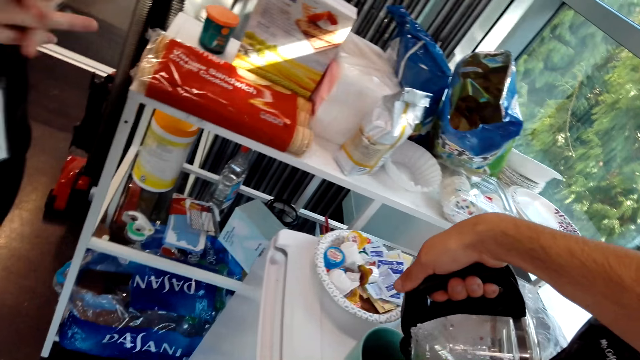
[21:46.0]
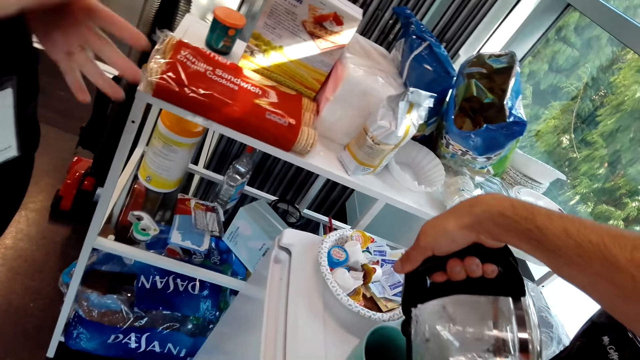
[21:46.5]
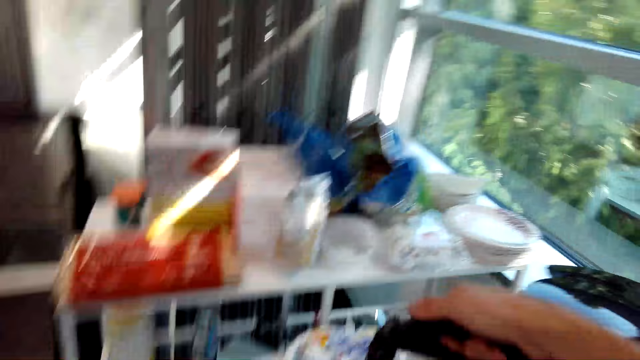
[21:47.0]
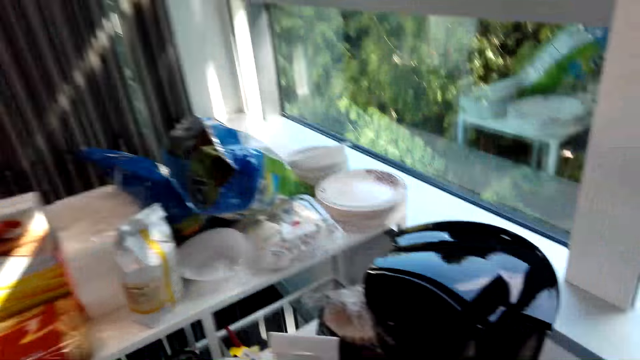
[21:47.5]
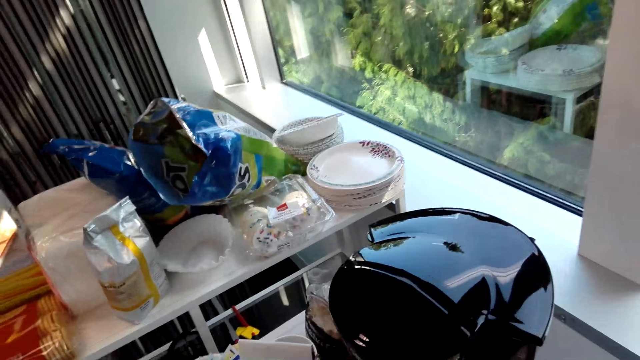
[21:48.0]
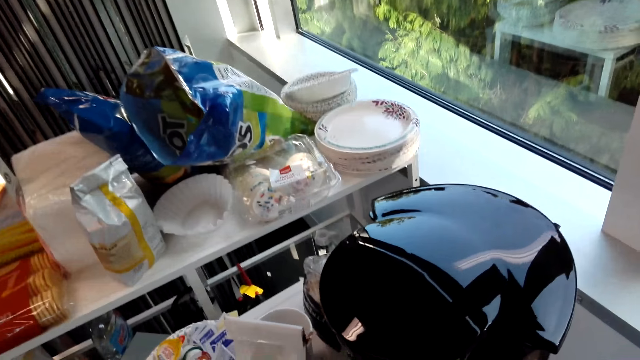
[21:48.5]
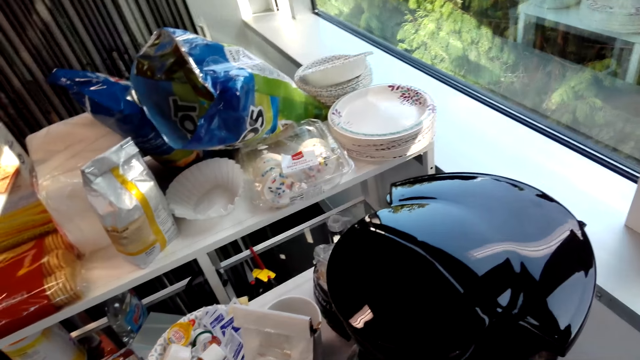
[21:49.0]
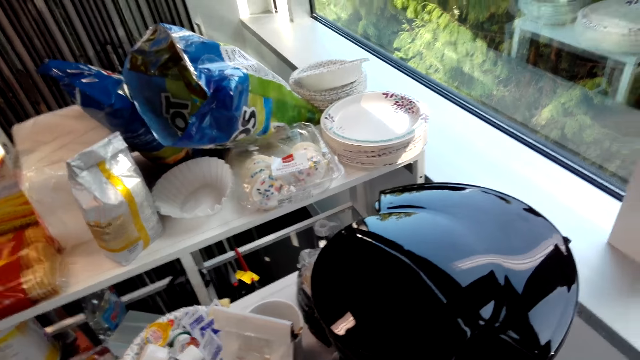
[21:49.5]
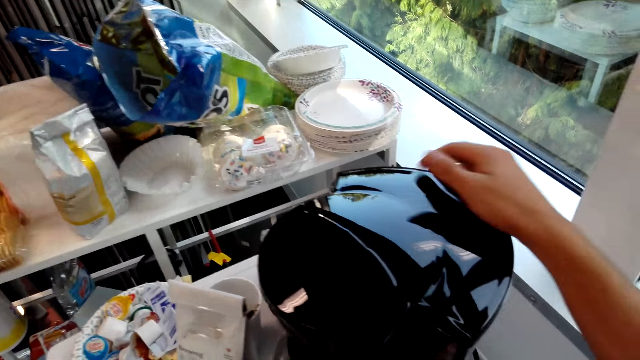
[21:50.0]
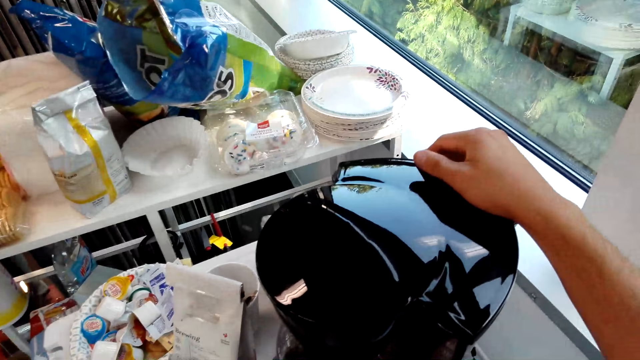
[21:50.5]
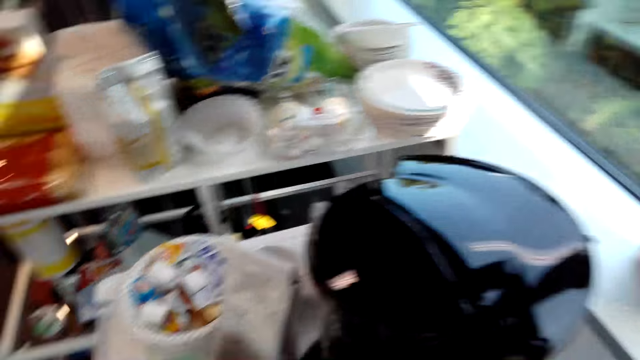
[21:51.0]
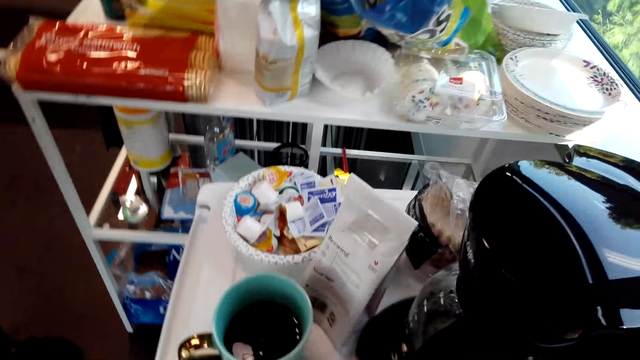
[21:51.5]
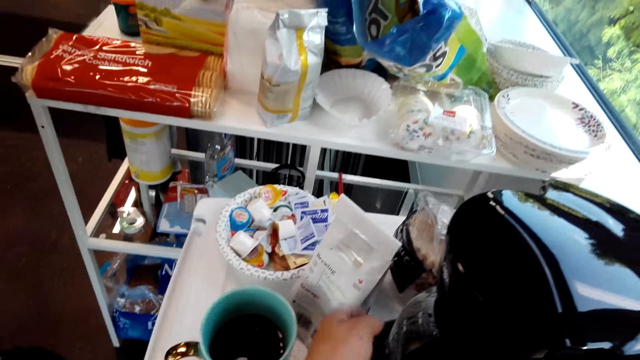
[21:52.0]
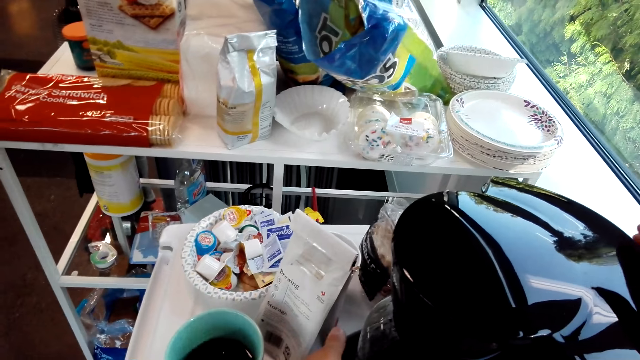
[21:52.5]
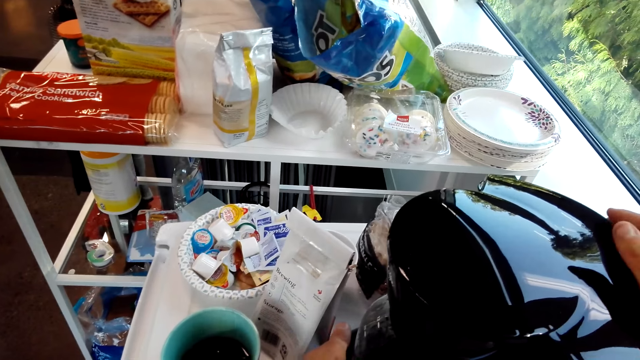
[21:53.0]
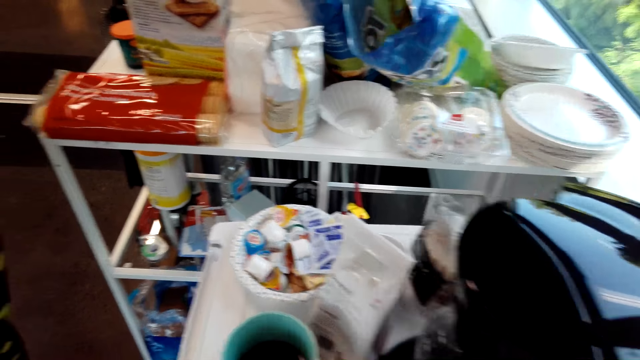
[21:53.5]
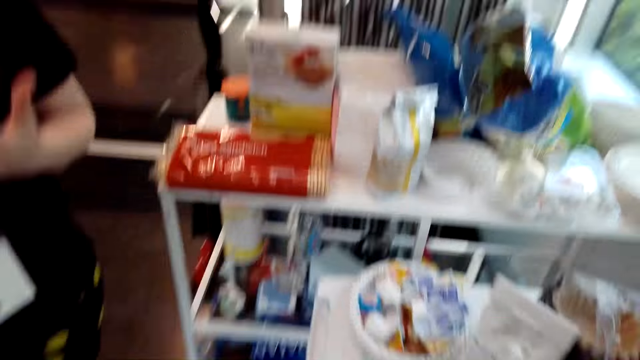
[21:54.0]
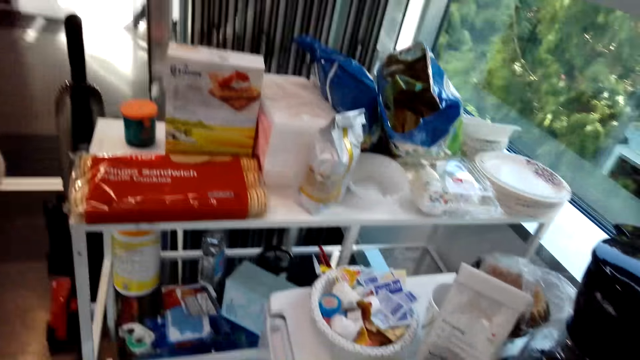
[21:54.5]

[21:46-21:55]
The camera wearer attaches the coffee maker. They hold the lid.

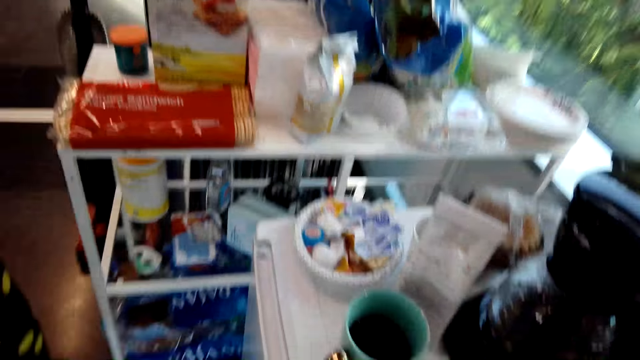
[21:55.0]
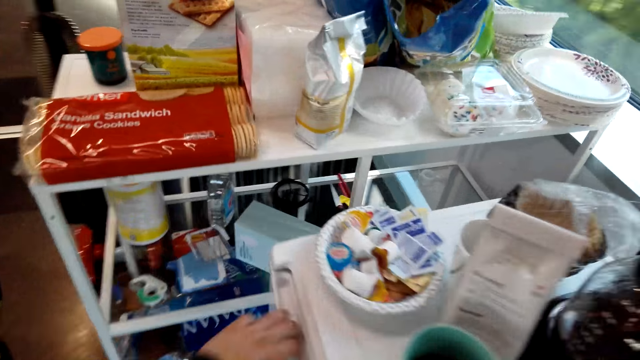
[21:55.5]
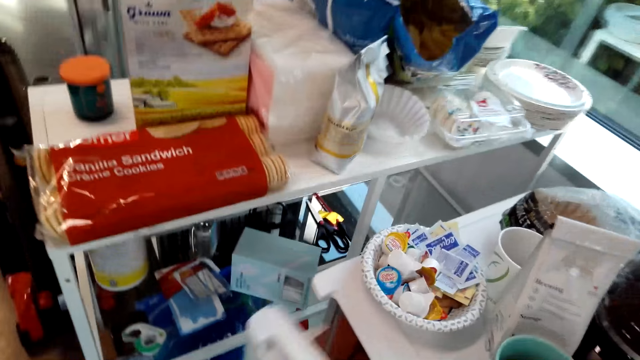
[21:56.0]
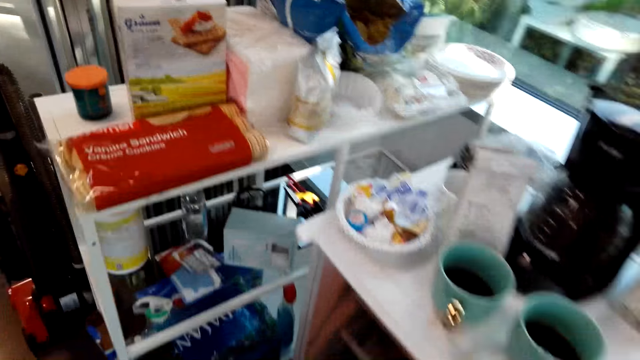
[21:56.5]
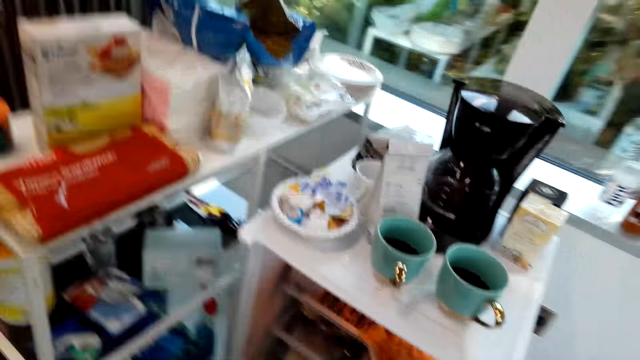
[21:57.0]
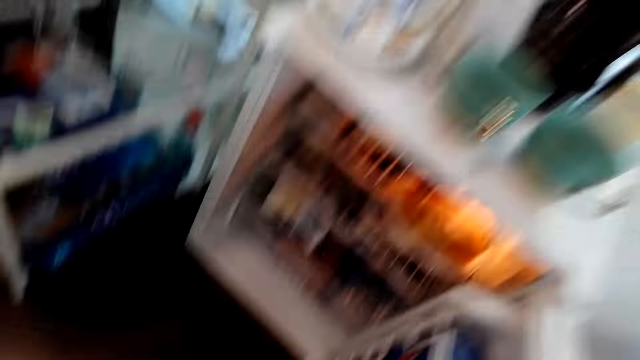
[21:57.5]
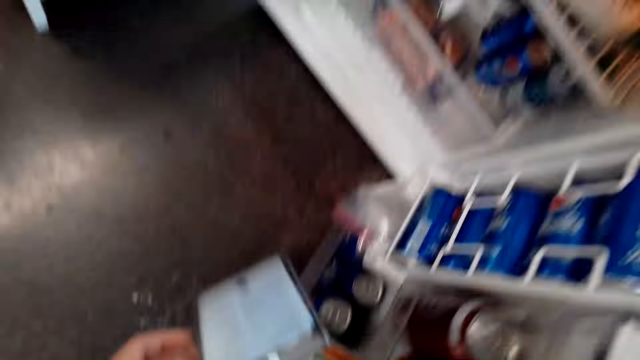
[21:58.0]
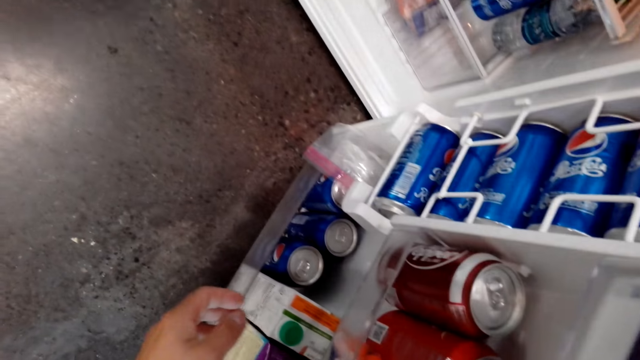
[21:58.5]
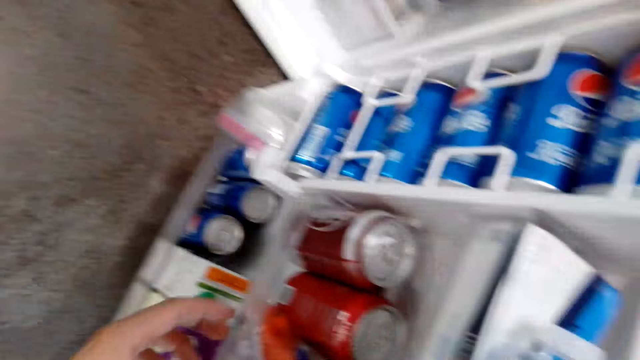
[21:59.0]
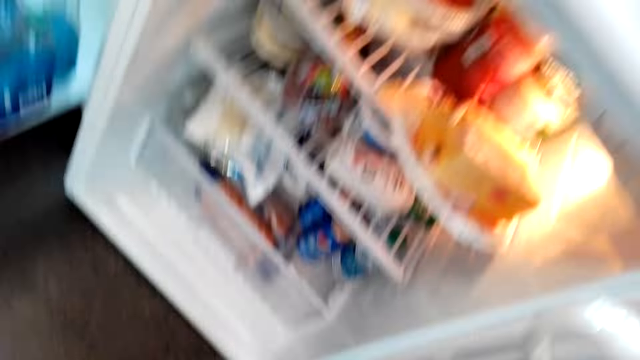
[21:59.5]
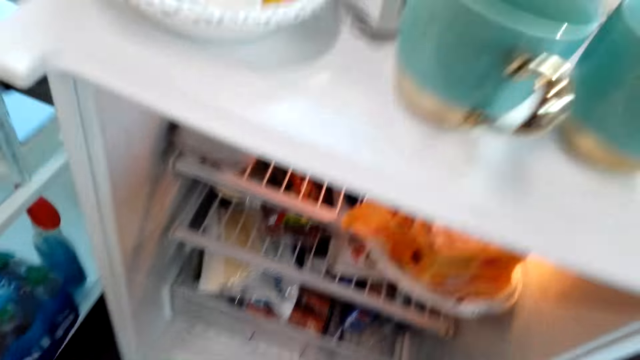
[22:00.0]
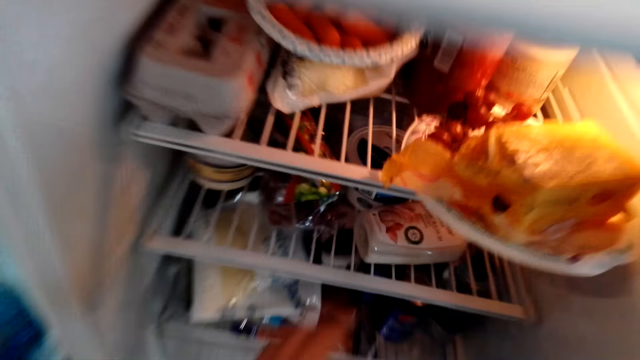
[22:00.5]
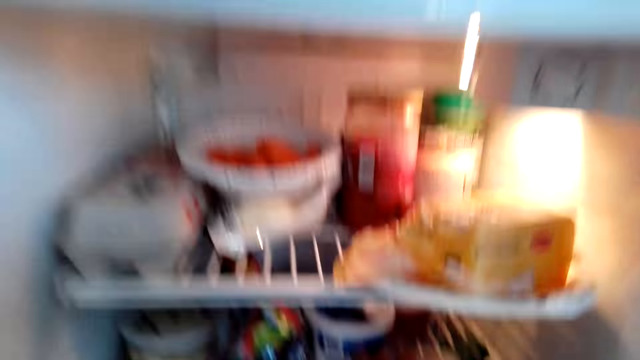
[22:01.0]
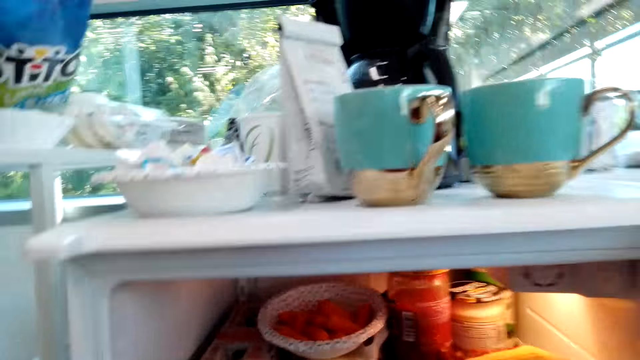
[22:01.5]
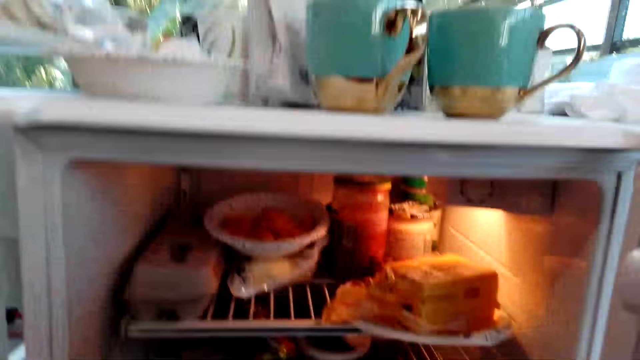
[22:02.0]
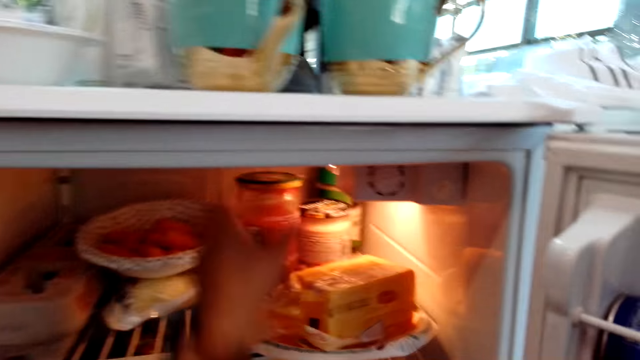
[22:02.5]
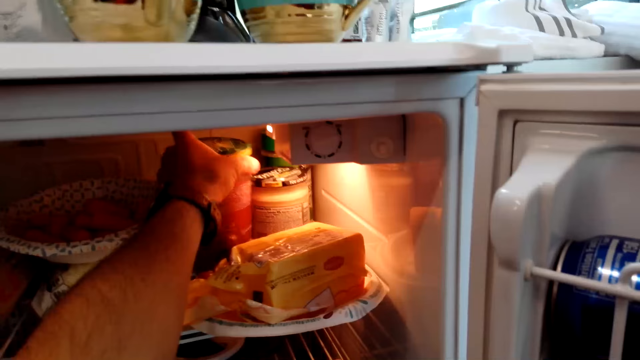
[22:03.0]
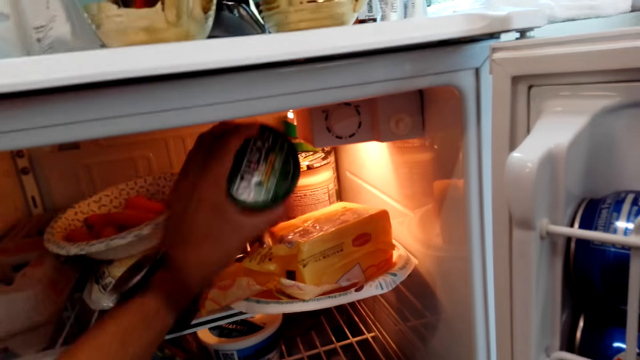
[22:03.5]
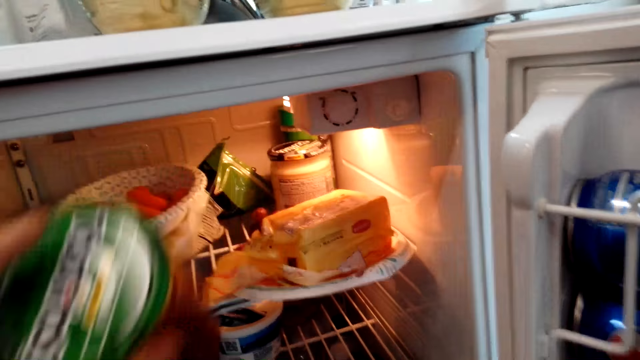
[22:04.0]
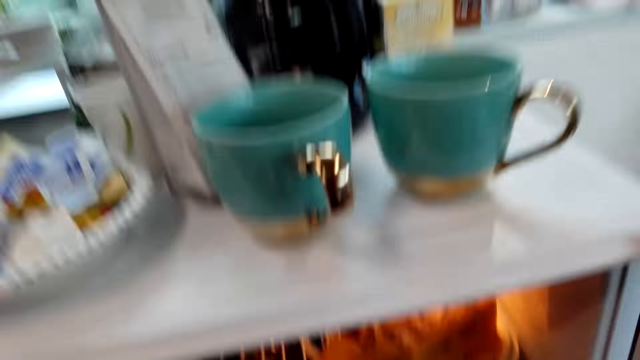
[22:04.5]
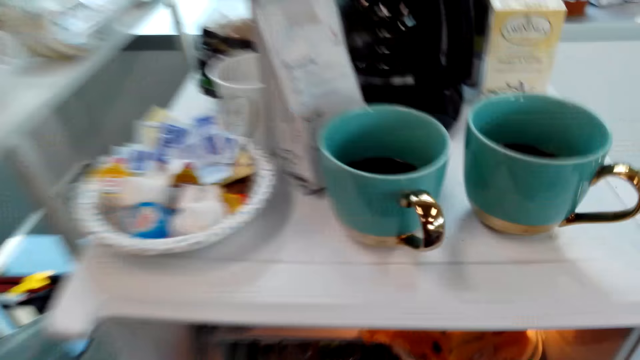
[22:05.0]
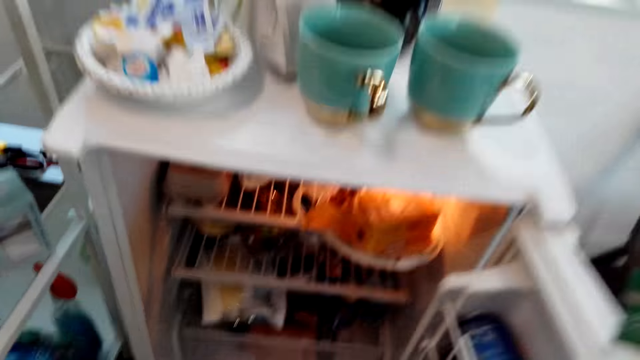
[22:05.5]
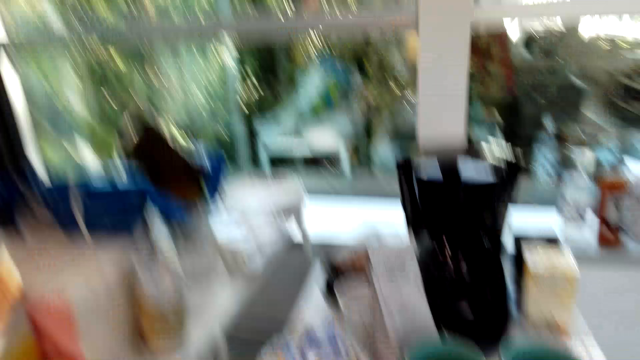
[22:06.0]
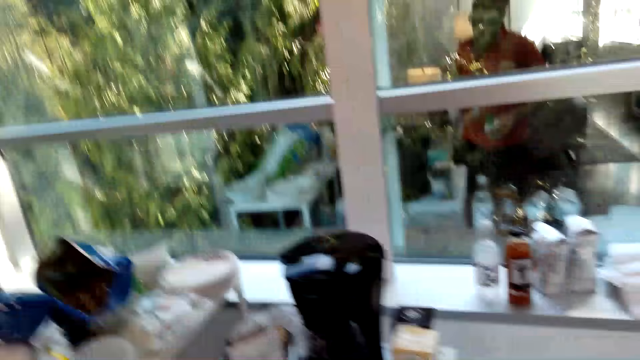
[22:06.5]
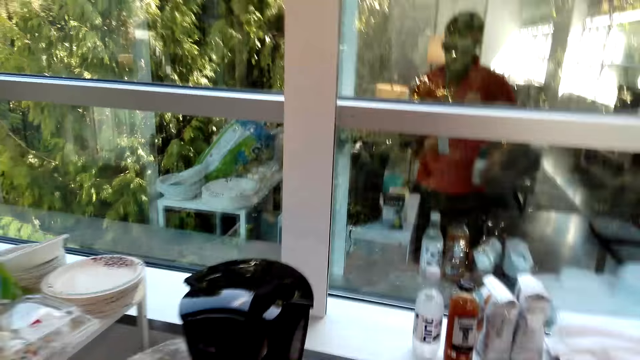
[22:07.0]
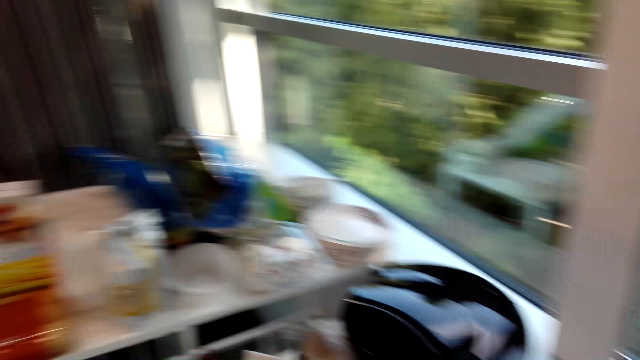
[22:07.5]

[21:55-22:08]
The camera wearer opens the fridge. They bend beside the shelf. They pick a bottle from the fridge. They pick a tin from the fridge.
